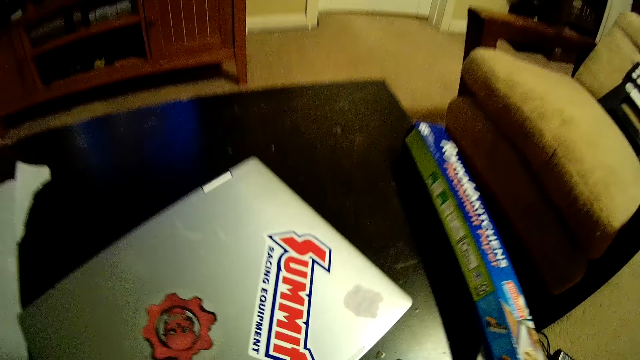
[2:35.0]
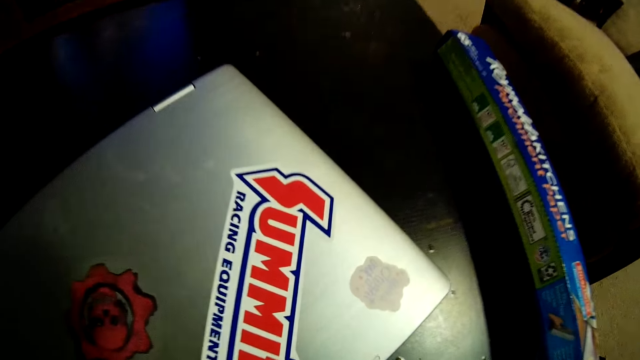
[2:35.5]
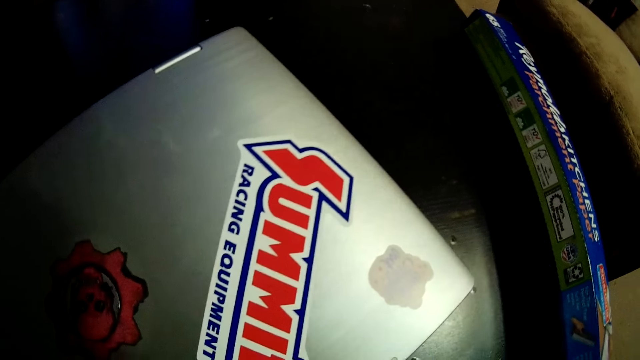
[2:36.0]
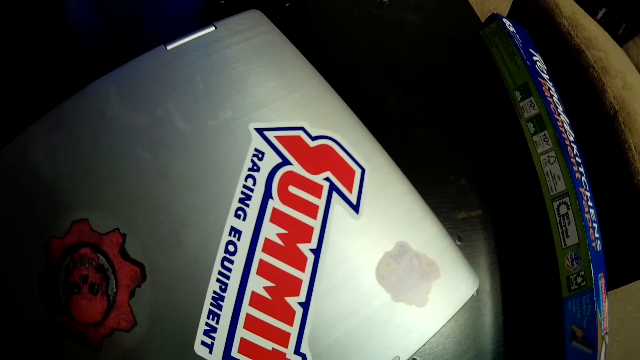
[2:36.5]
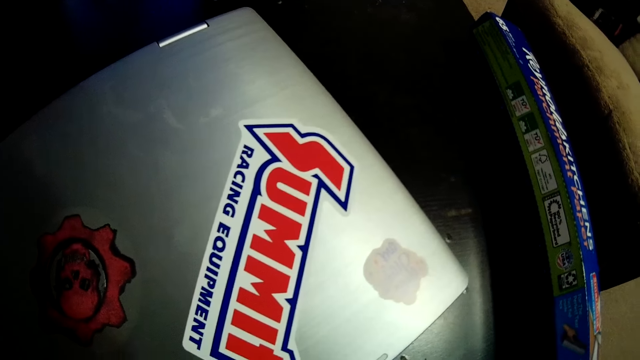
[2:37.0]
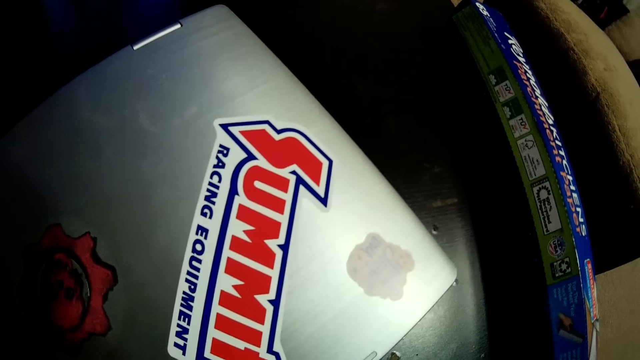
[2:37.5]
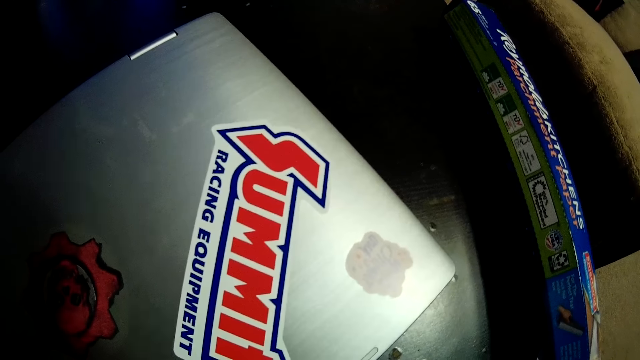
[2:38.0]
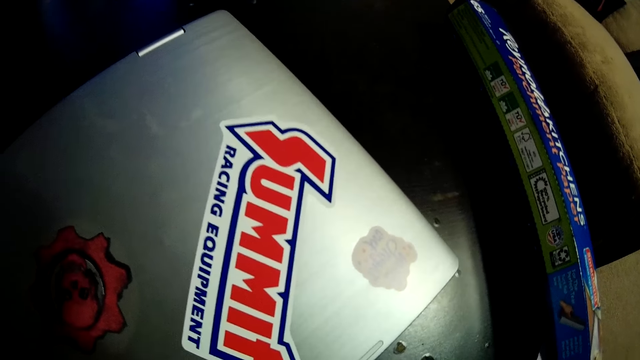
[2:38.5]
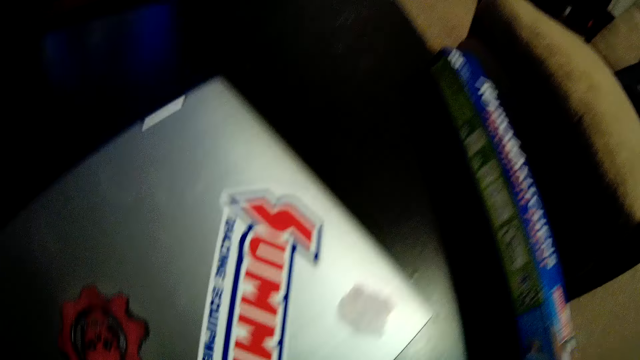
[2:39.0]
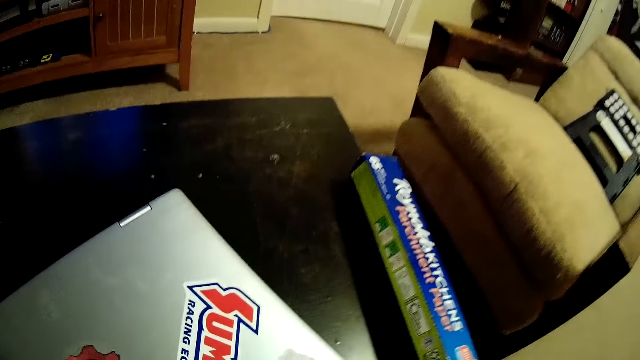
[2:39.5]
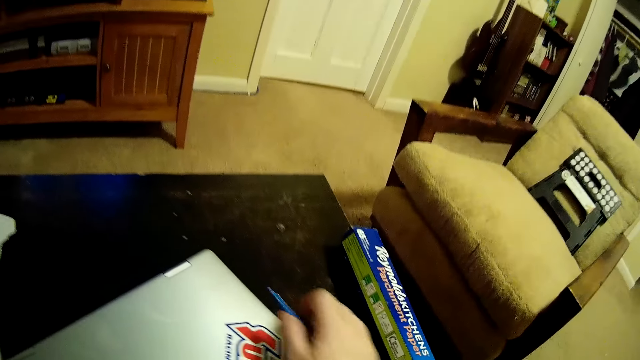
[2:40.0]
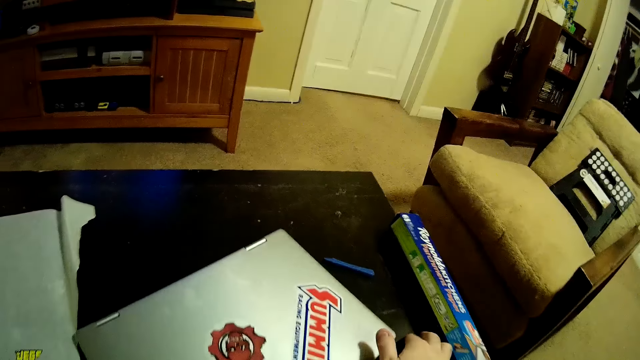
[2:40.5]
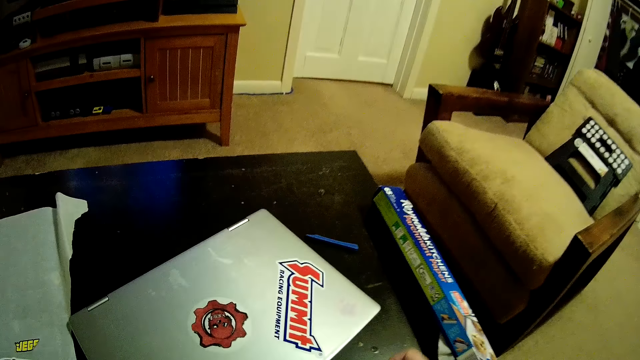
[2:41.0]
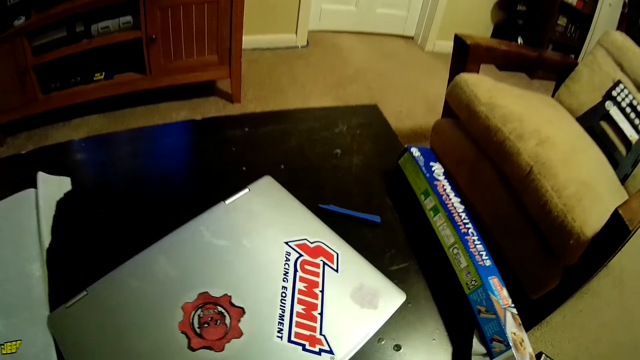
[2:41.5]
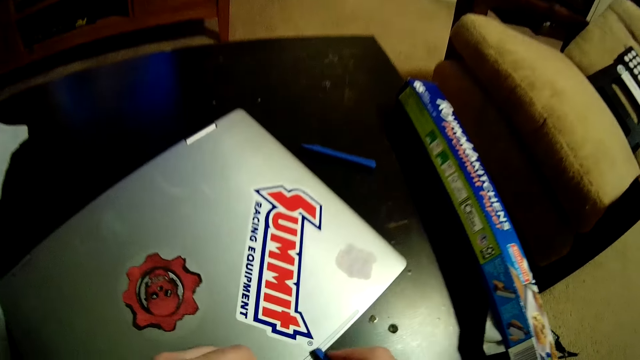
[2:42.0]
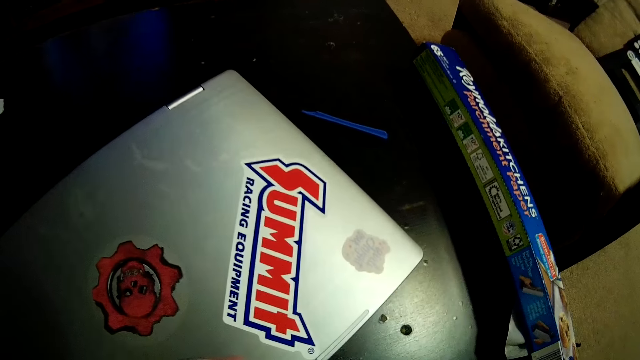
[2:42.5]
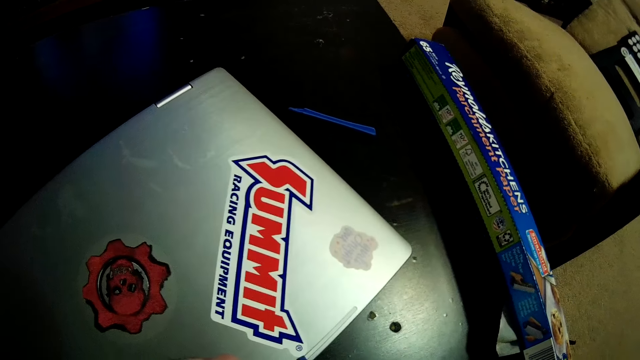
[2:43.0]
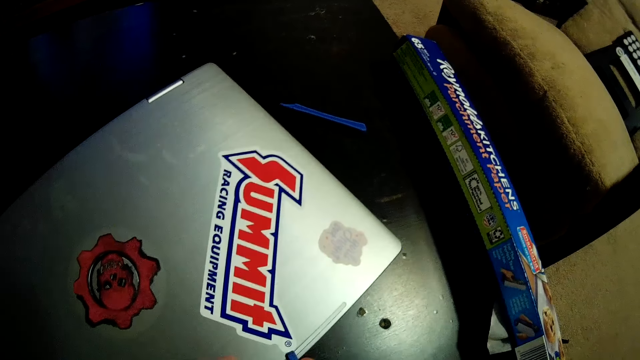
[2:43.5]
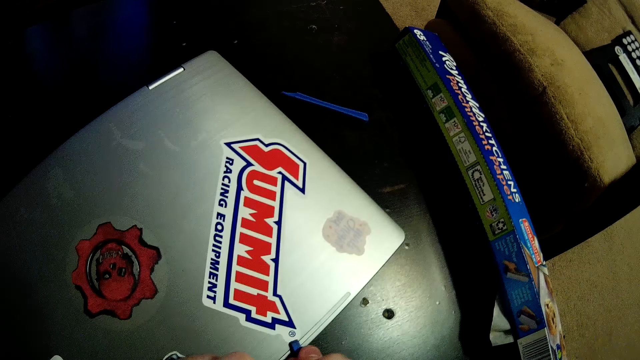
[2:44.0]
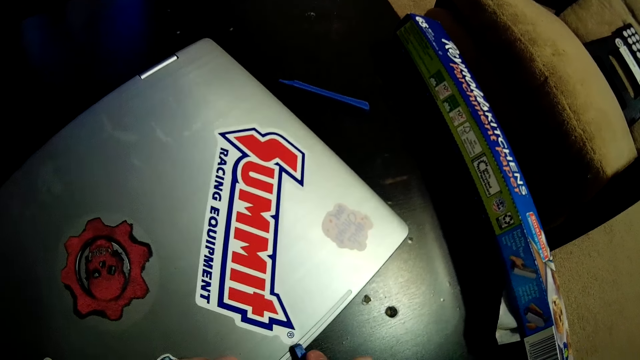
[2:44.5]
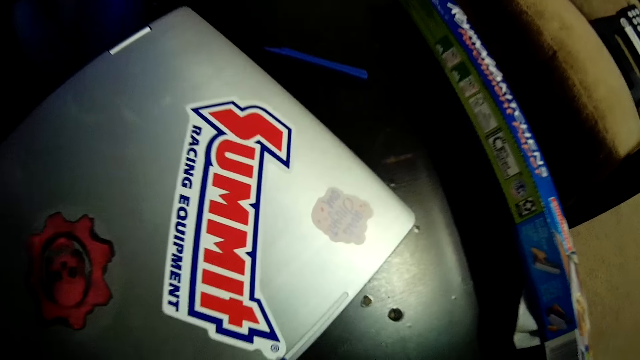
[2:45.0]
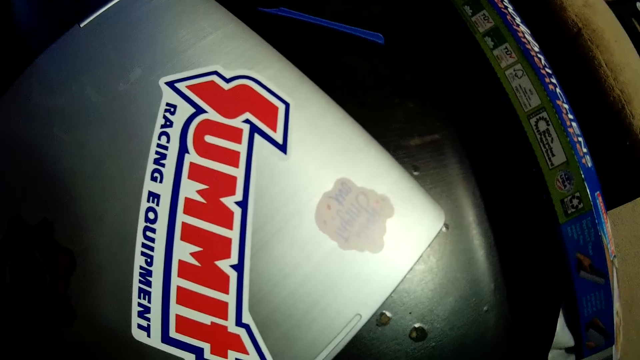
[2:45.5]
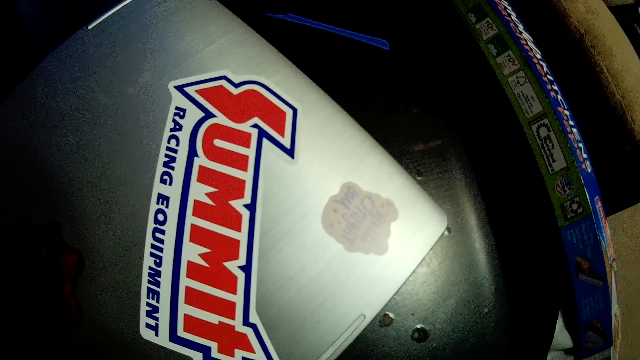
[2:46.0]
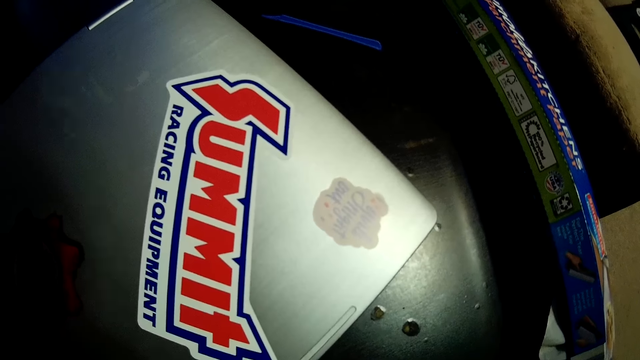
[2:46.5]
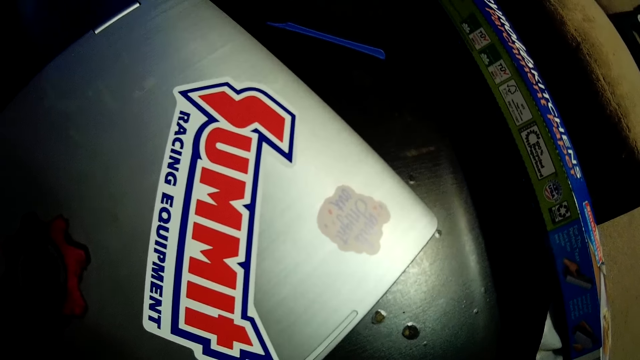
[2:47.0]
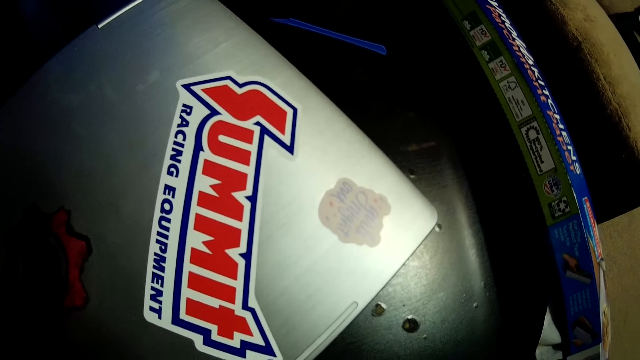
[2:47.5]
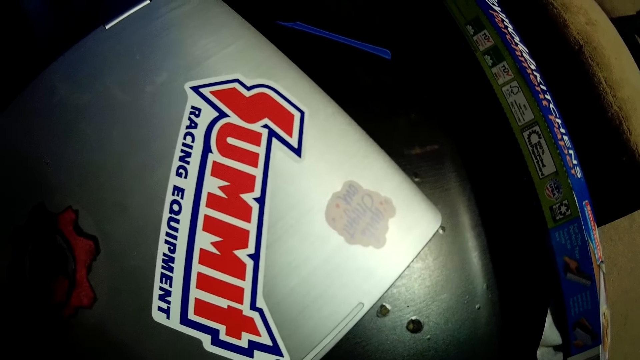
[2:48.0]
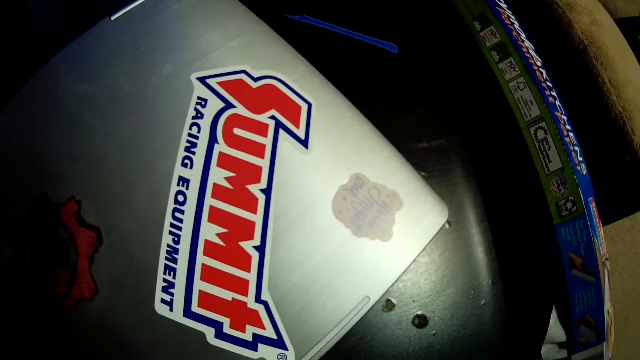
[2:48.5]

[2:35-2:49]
The camera wearer looks at the laptop. He drops the plastic on the table with his right hand, picks up the plastic on the table, and peels a sticker on the laptop with the plastic in his right hand.

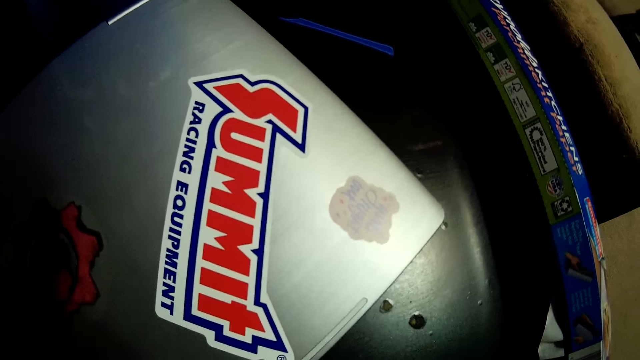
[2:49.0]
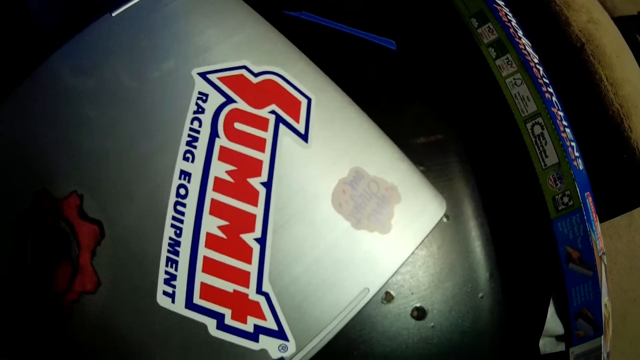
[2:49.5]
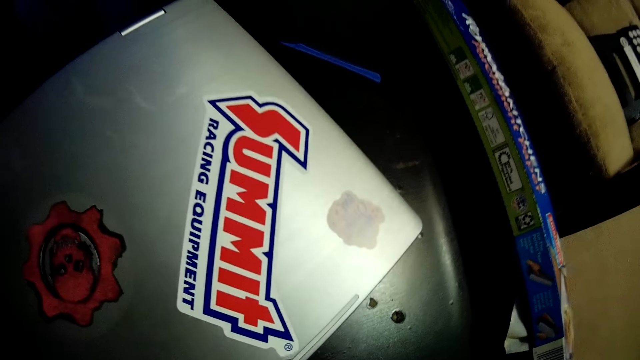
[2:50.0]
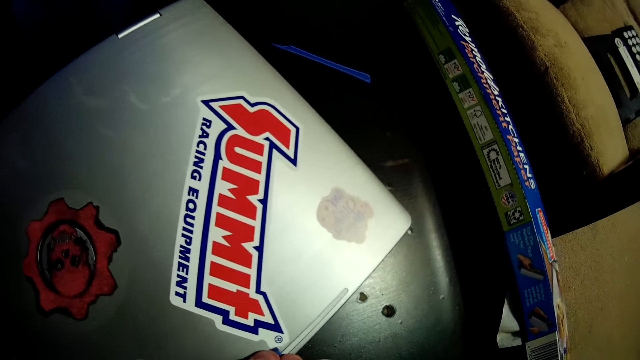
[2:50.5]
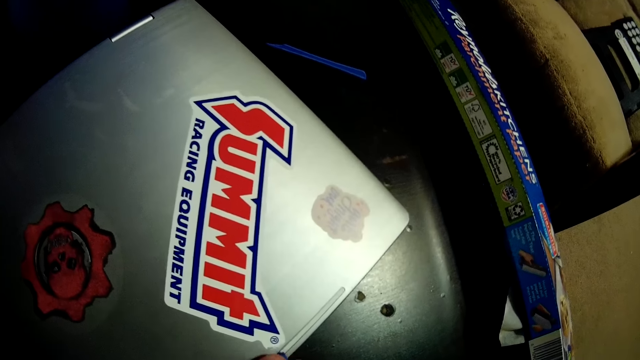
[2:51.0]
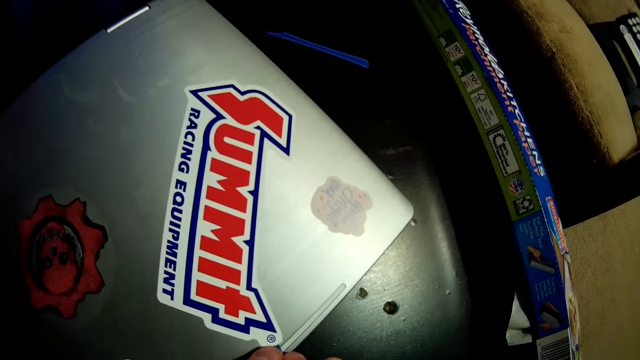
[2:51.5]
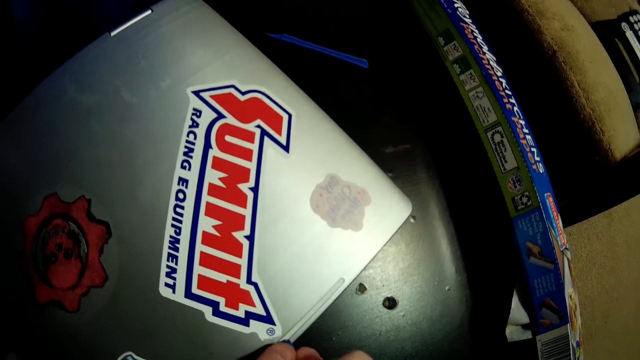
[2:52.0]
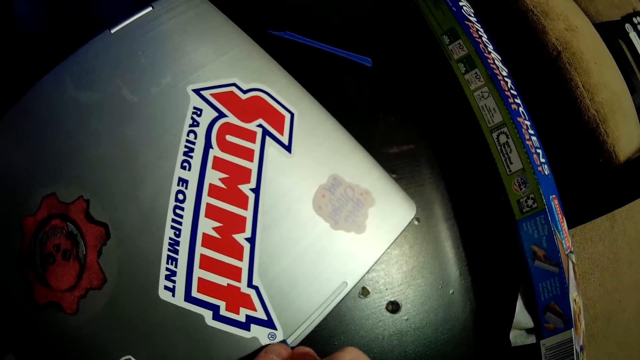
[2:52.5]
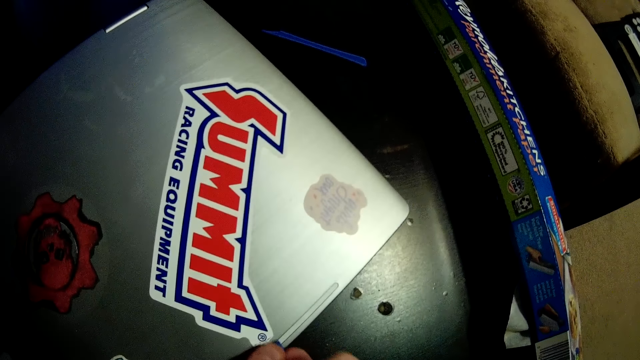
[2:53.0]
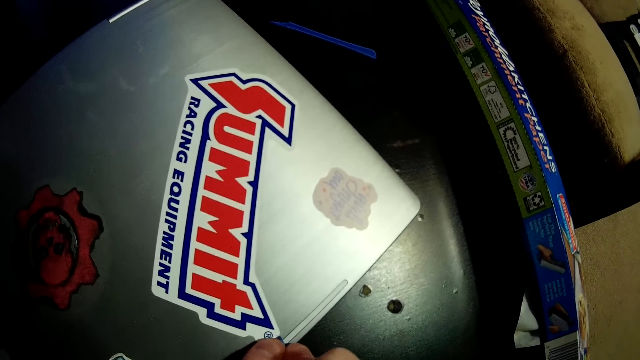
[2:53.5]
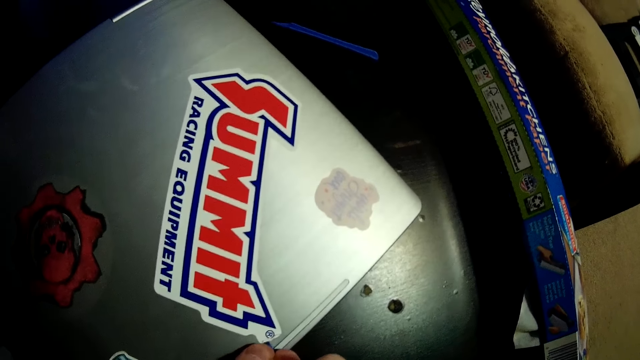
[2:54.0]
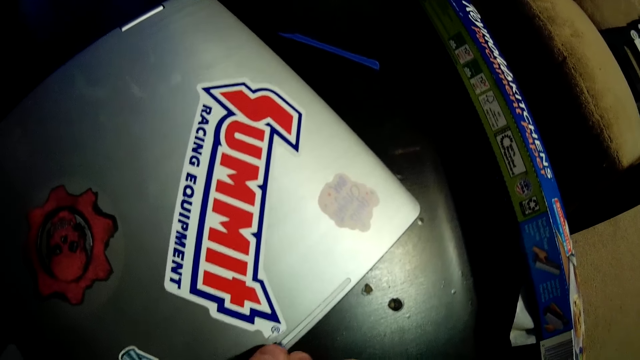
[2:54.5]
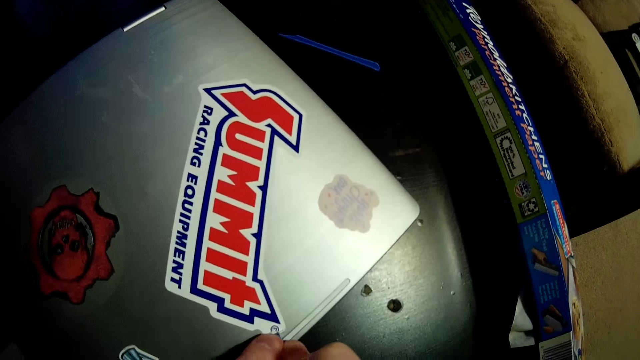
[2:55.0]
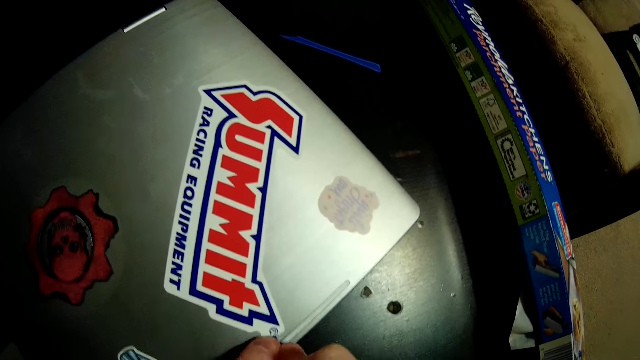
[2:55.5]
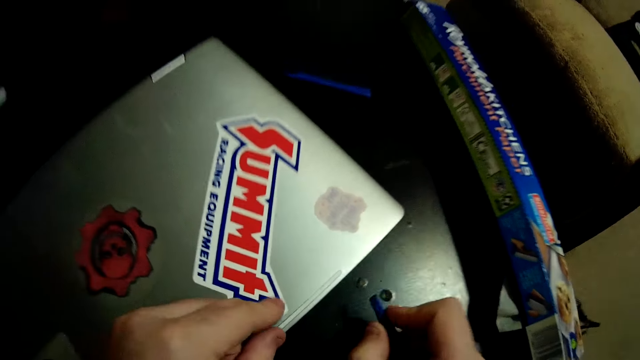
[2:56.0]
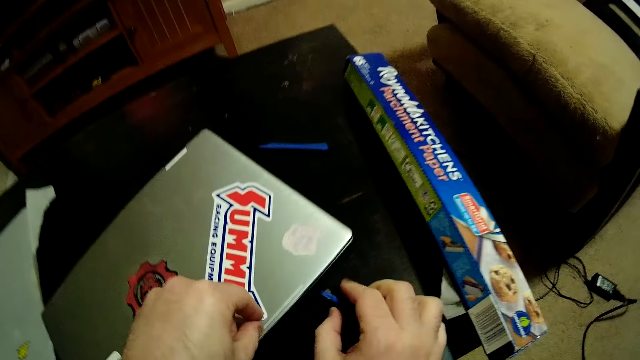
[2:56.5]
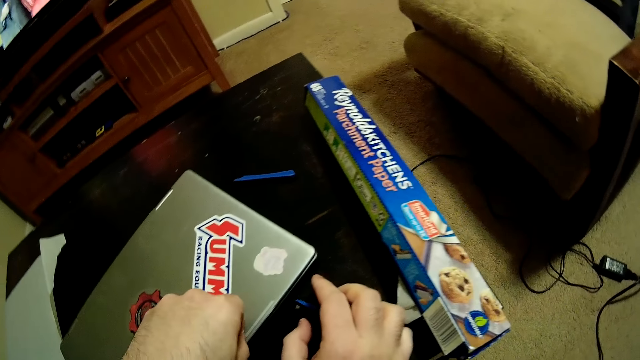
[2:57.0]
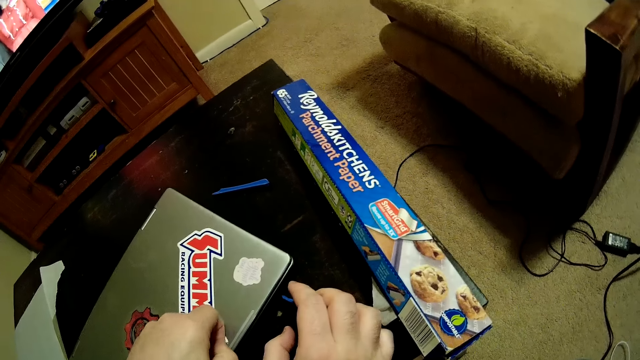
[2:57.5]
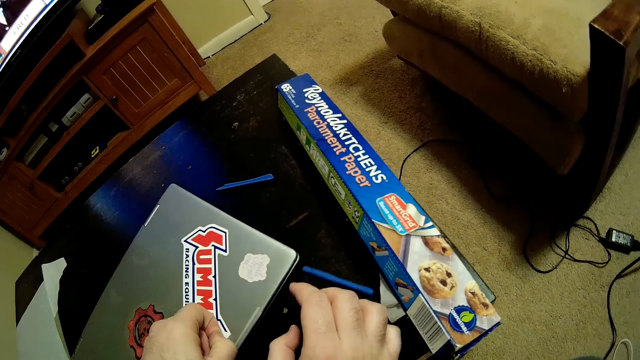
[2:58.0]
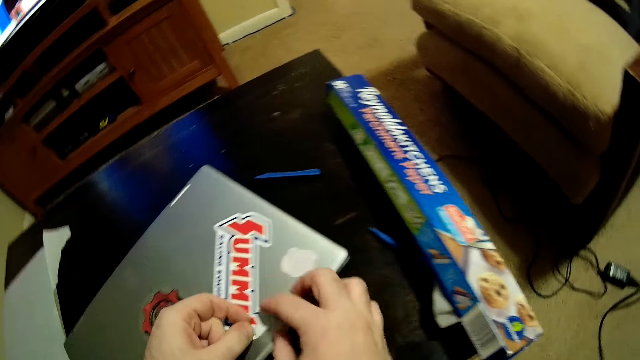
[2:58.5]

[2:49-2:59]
The camera wearer peels the sticker on the laptop with his left hand. He drops the plastic on the table with his right hand.
